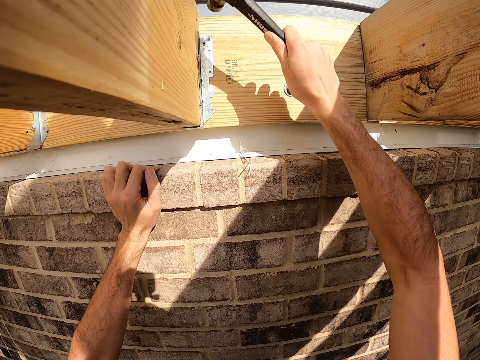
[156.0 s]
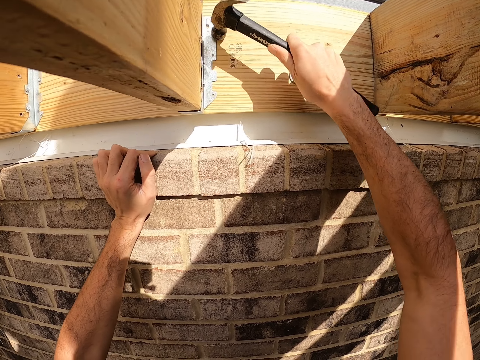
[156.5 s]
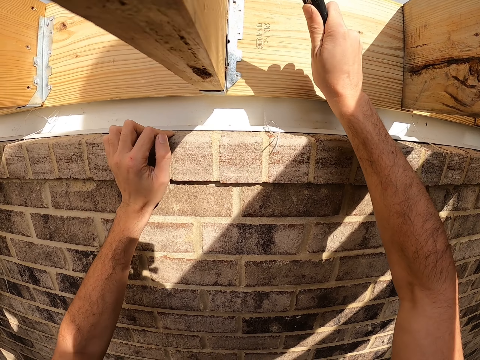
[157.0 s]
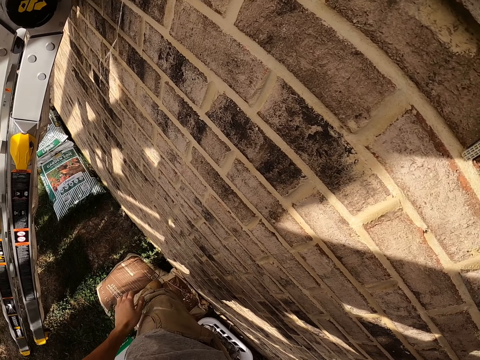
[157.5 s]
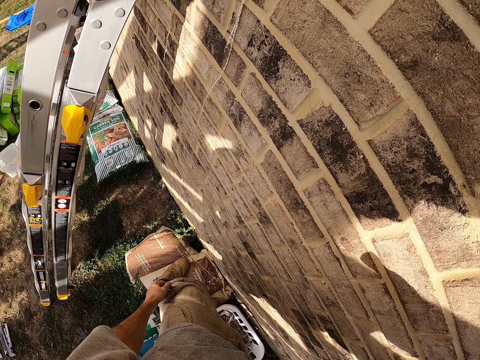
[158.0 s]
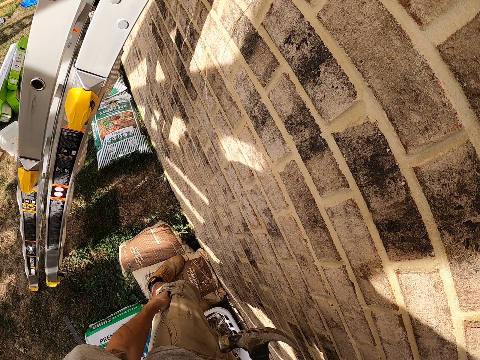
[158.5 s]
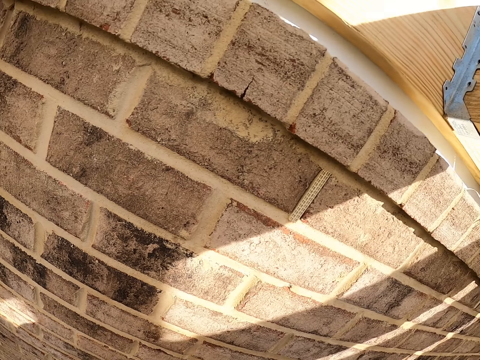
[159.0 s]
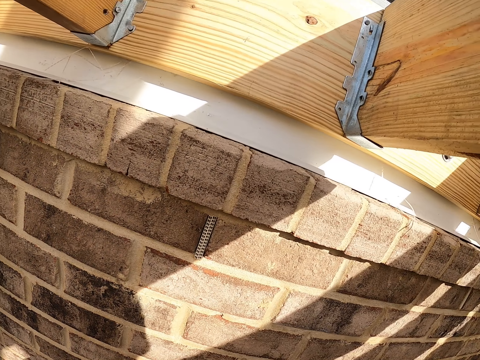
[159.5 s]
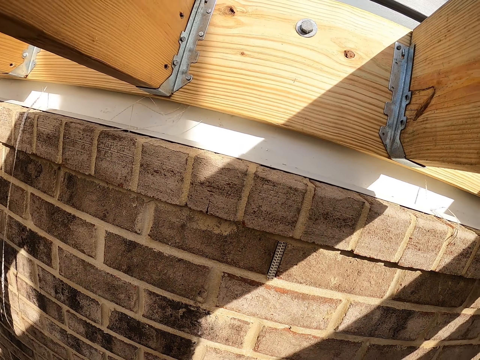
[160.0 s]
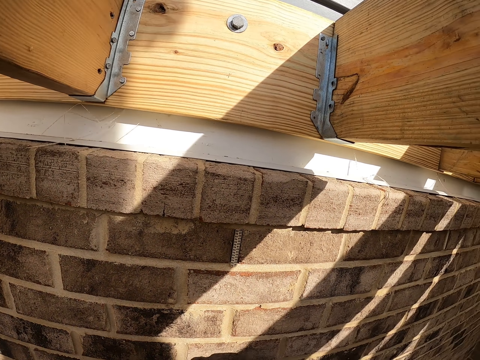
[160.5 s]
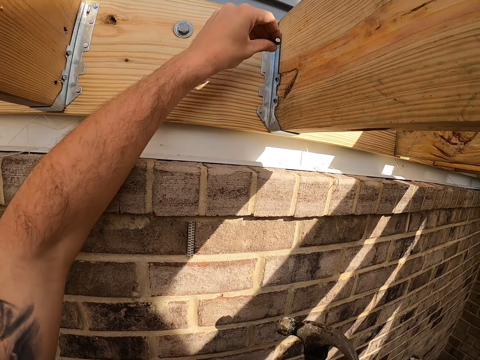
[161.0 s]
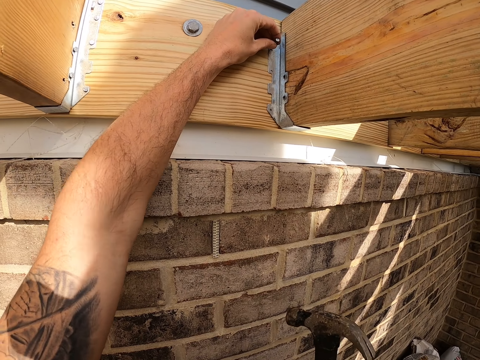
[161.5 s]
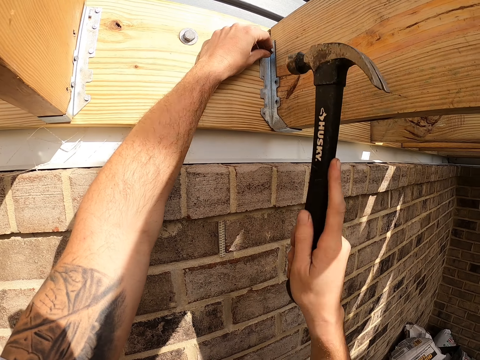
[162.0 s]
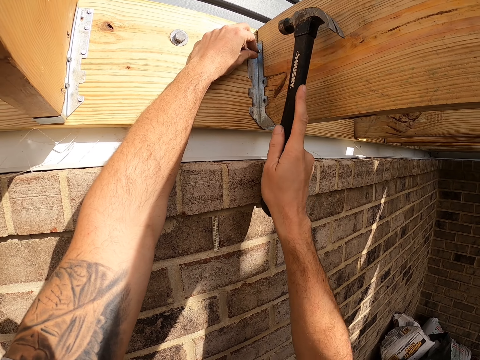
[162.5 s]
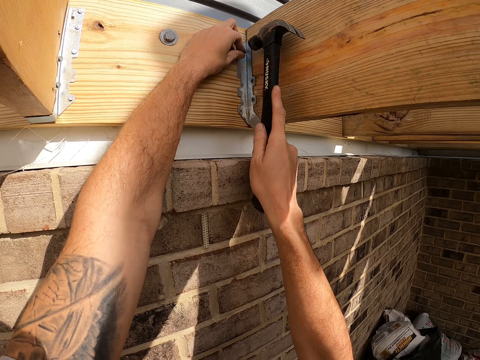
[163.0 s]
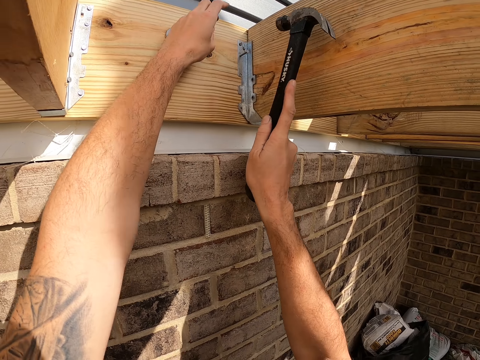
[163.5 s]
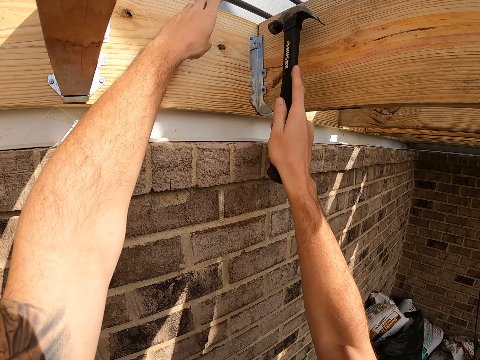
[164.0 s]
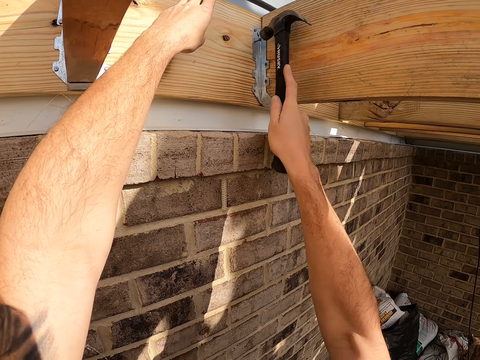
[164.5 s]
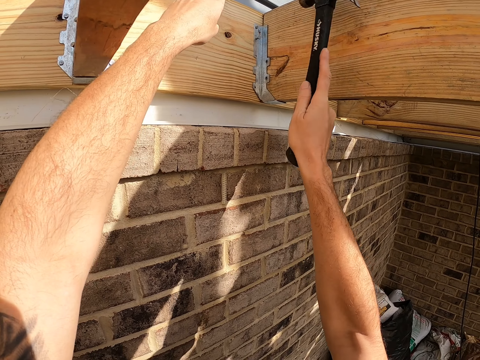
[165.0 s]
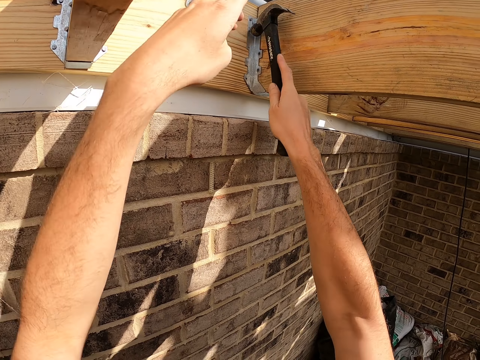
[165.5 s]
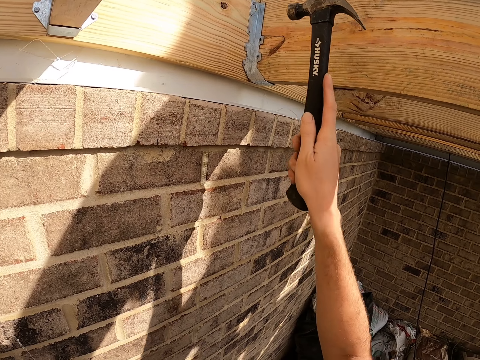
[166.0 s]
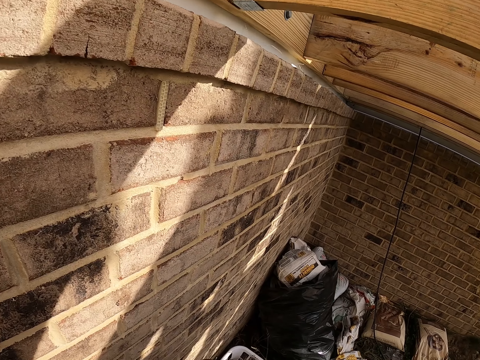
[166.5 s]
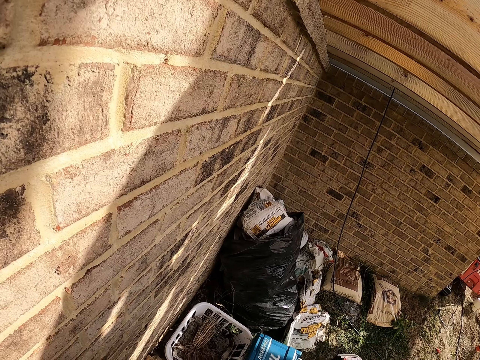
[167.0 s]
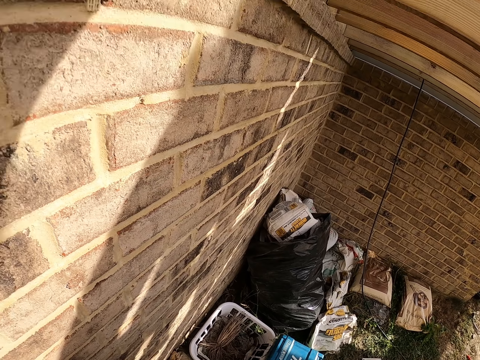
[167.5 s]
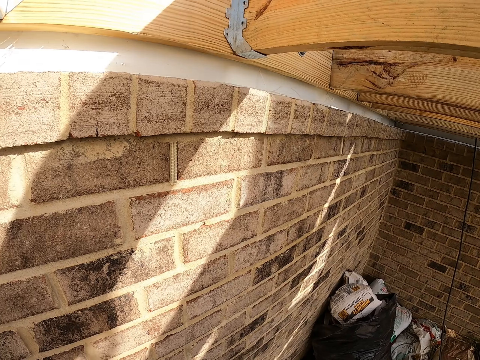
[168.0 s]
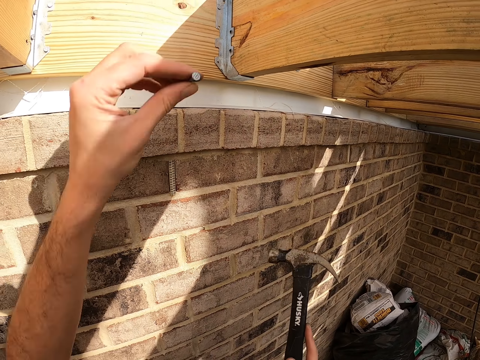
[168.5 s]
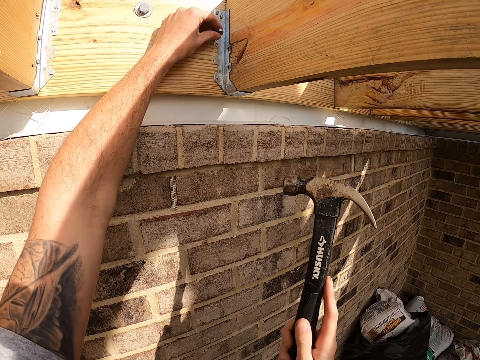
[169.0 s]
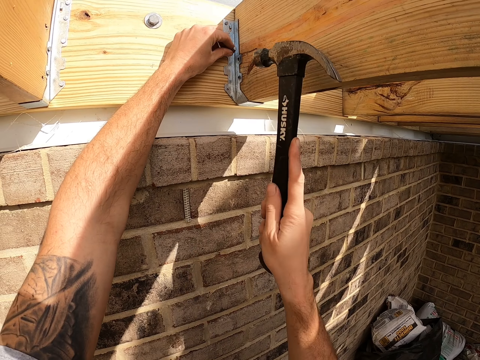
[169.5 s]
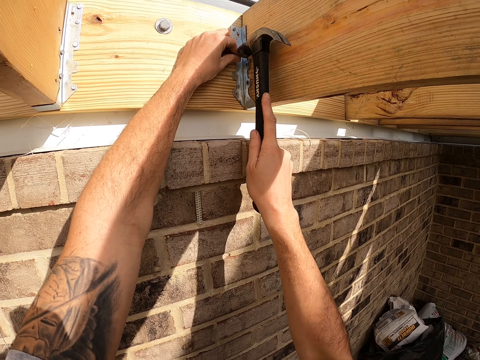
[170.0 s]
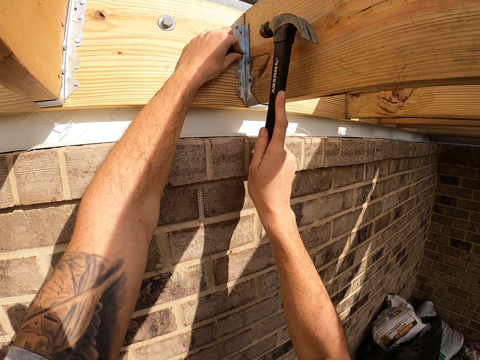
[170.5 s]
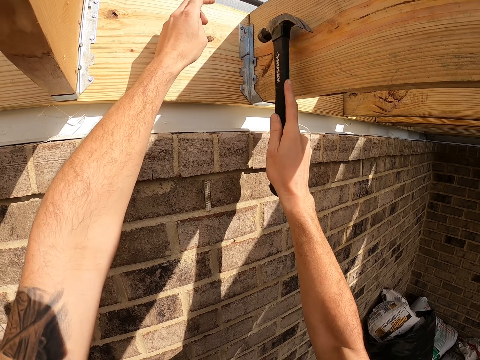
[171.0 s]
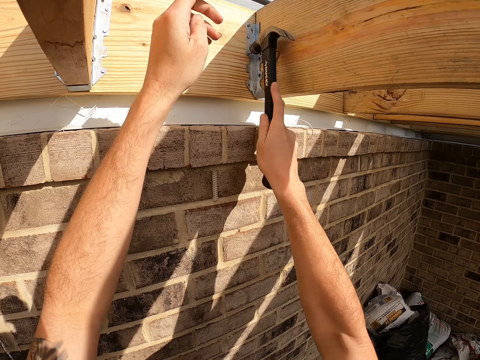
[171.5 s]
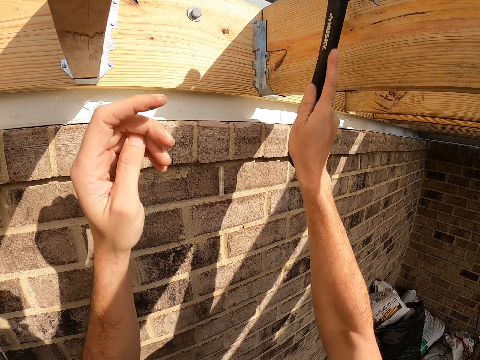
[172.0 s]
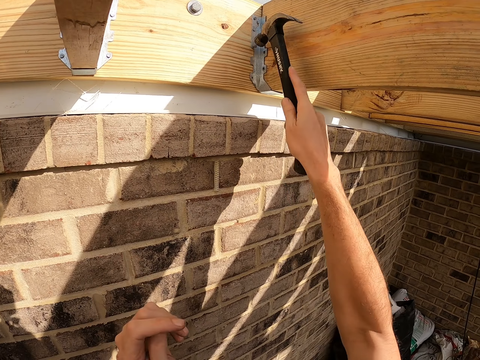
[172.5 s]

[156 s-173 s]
The camera wearer picks an iron nail from his pocket. He places the iron nail on the wood. He hits the iron nail. He removes the hammer from the nail. He looks at the side. He places an iron nail on the wood. He hits the iron nail.

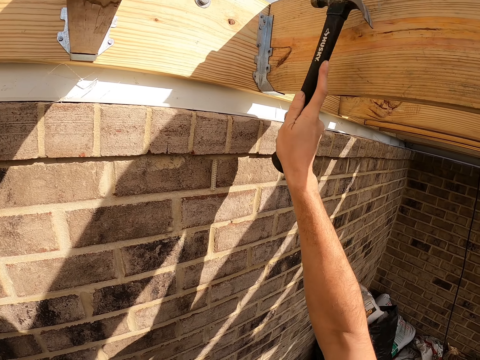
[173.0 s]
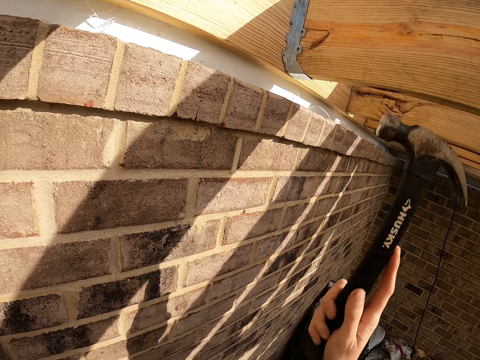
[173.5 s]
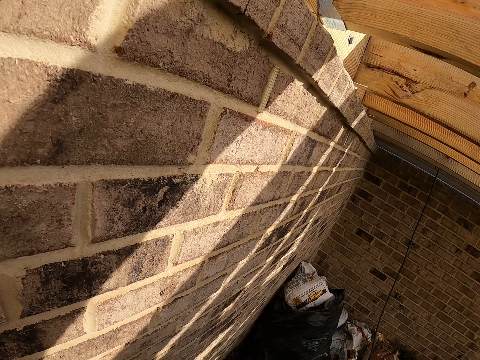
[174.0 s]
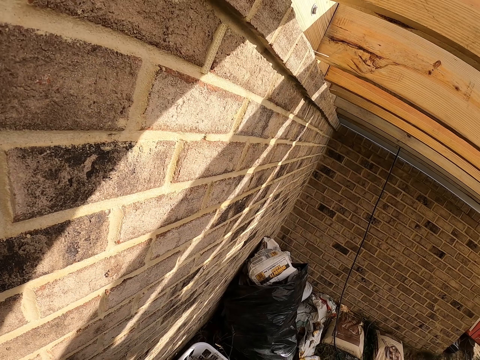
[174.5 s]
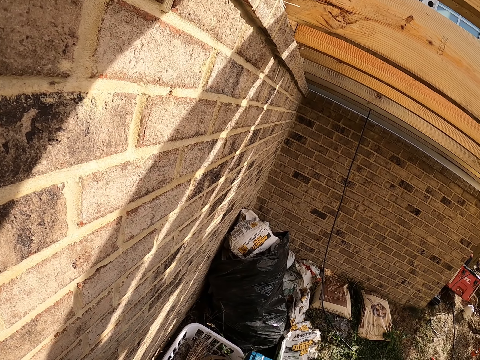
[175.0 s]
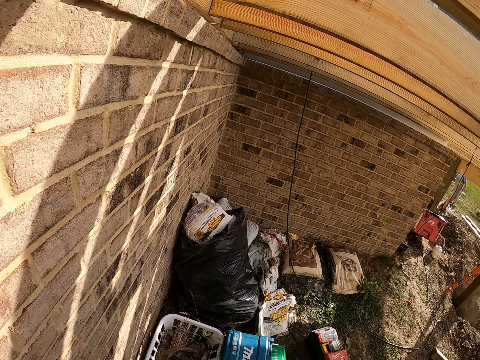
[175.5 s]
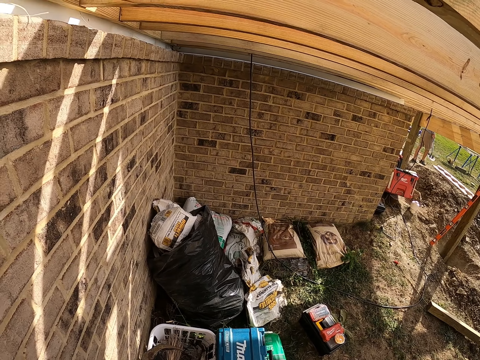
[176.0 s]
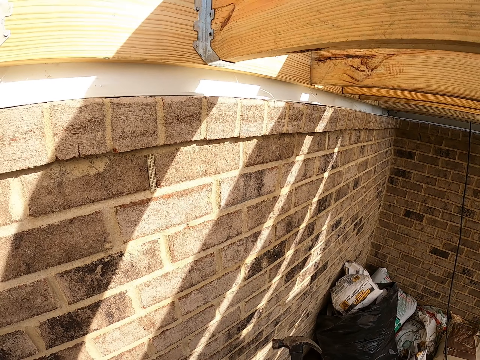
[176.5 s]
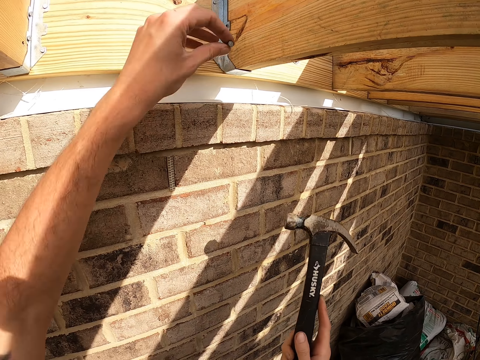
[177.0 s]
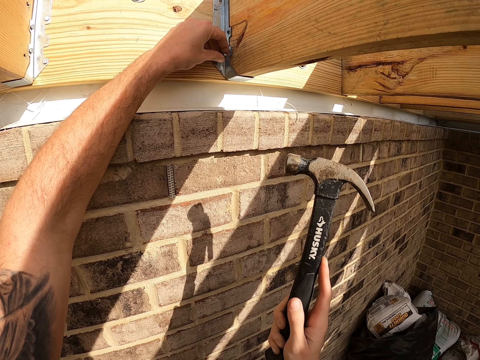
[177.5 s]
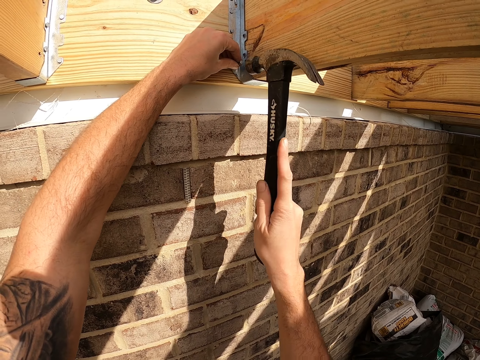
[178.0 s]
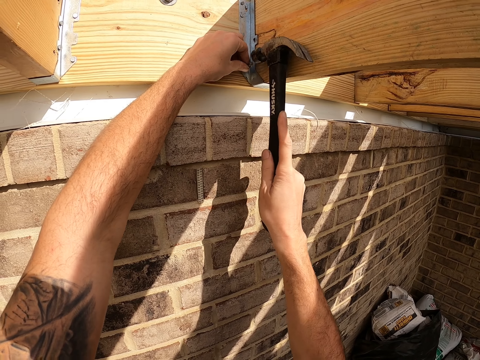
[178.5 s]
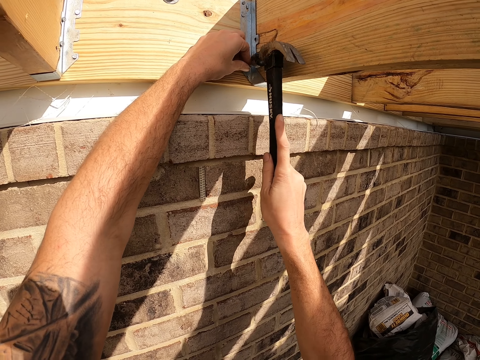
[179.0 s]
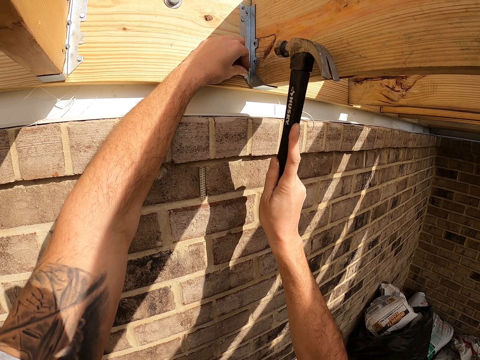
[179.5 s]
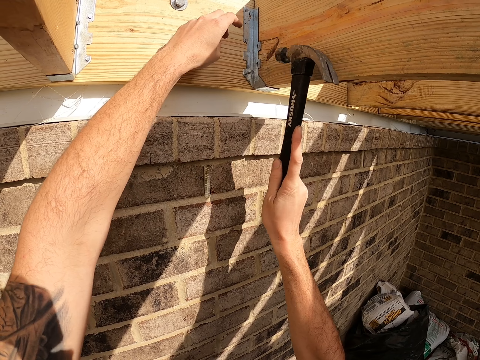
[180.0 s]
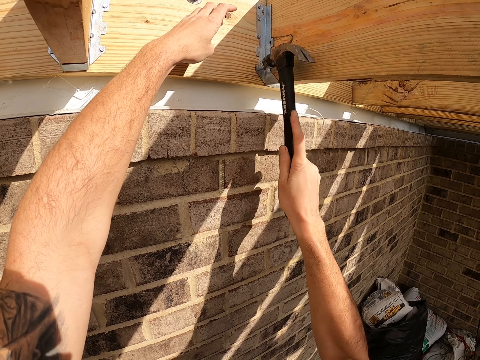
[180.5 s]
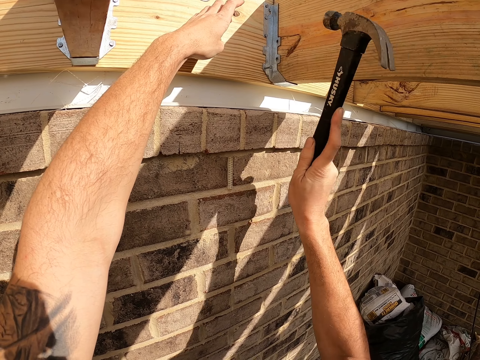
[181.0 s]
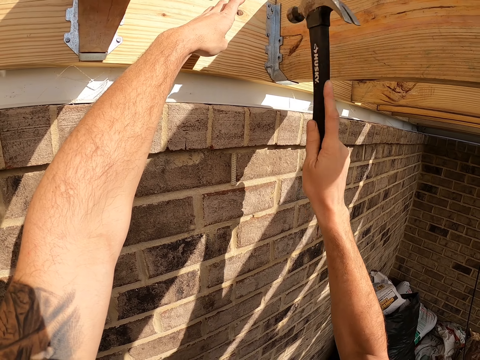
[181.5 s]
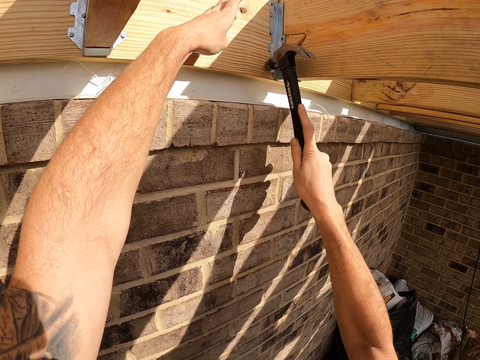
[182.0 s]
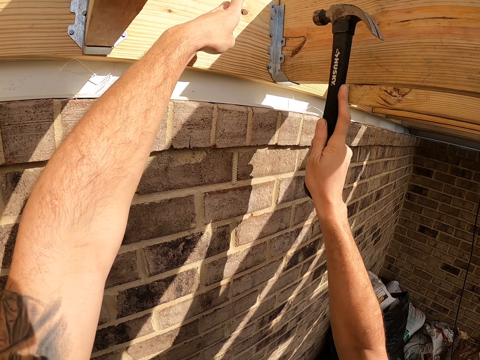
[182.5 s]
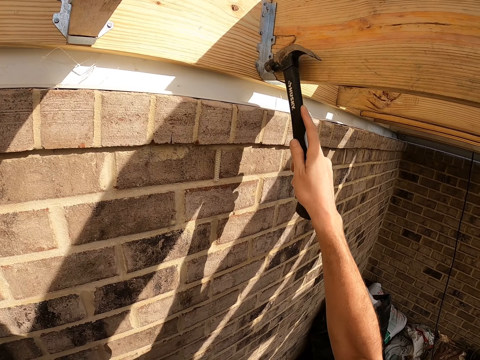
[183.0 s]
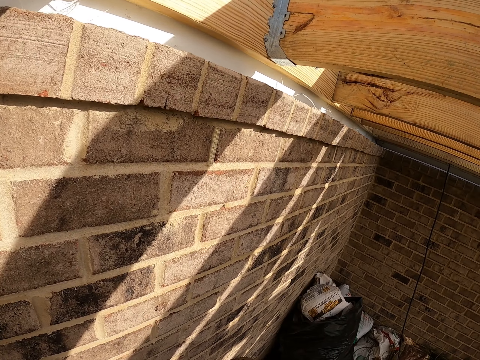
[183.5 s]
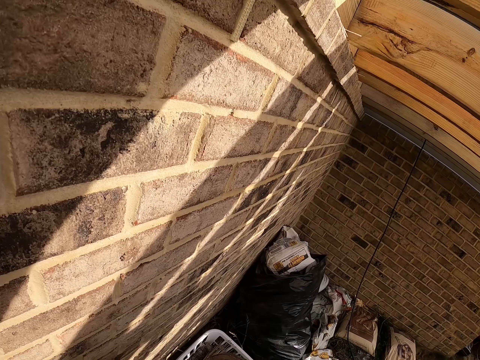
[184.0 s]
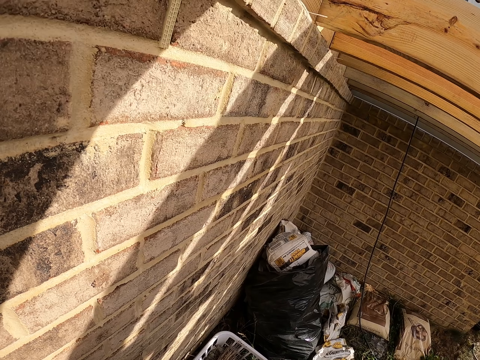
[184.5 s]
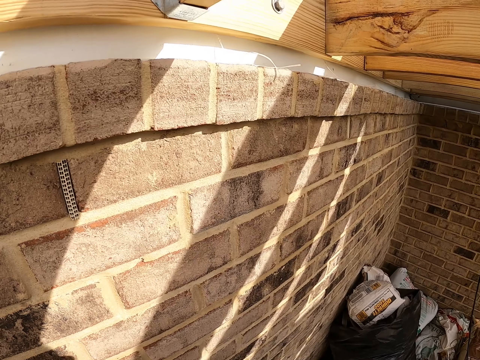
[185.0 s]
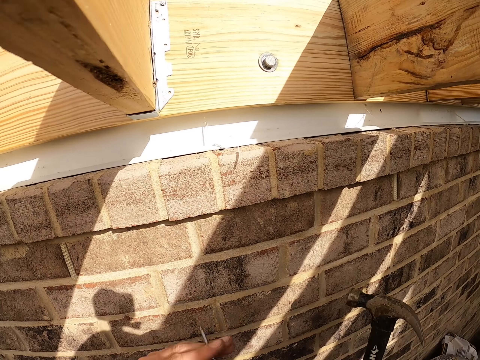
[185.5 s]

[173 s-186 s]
The camera wearer removes the hammer from the nail. They look at the side. They place an iron nail on the wood. They hit the iron nail. They remove the hammer from the nail. They look at the side.
